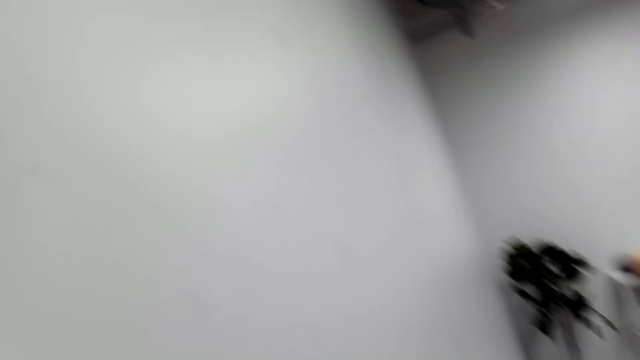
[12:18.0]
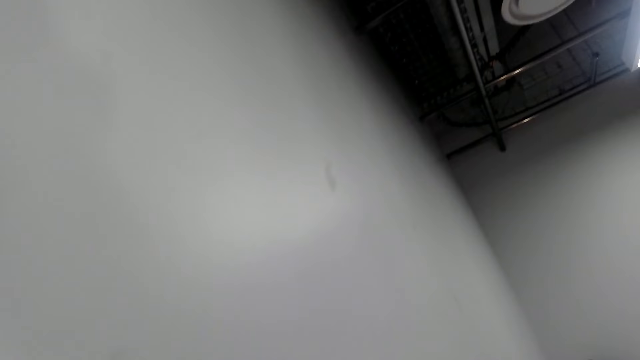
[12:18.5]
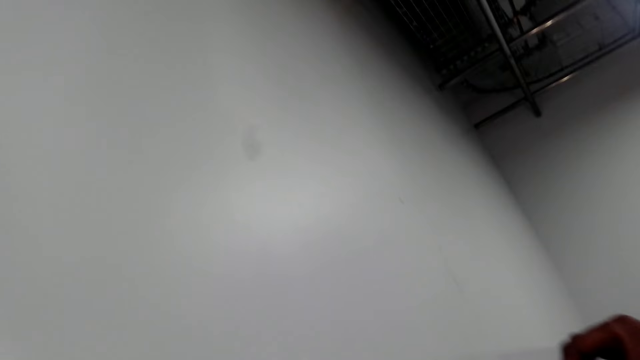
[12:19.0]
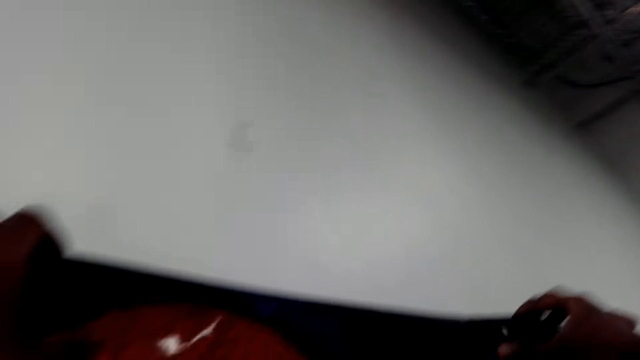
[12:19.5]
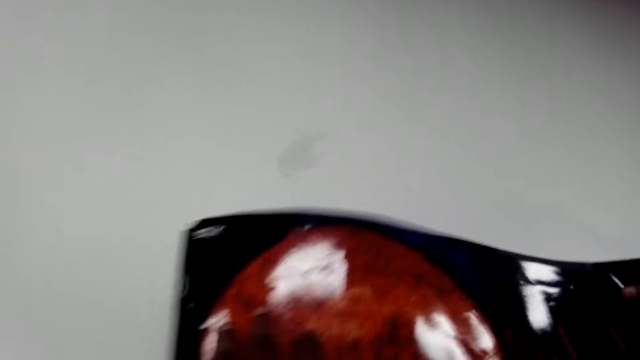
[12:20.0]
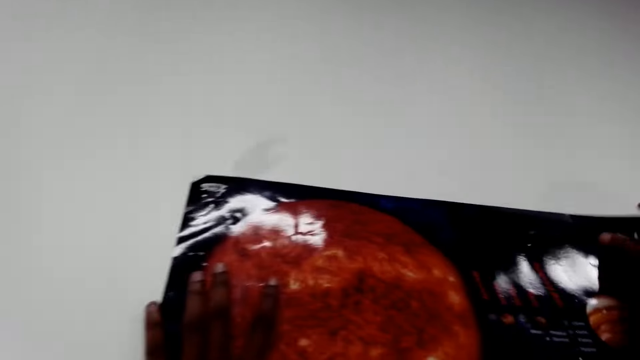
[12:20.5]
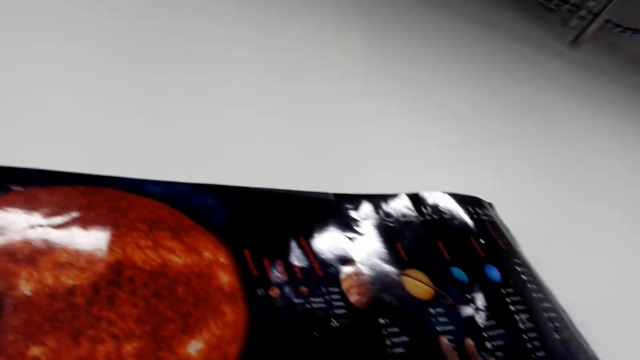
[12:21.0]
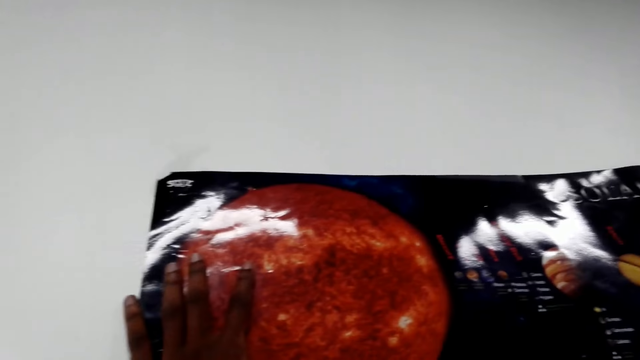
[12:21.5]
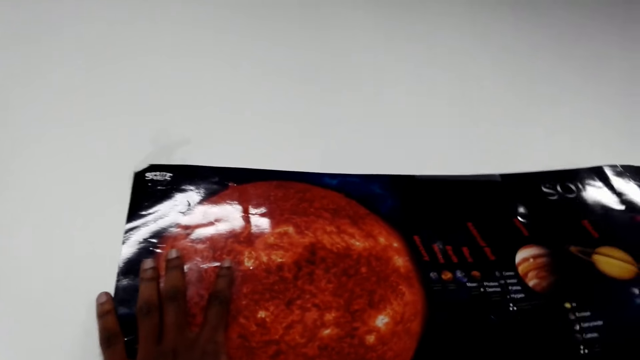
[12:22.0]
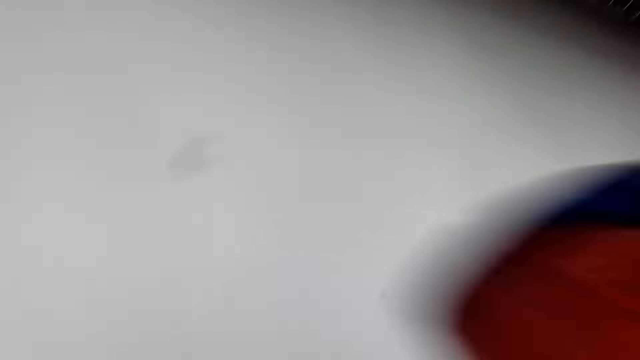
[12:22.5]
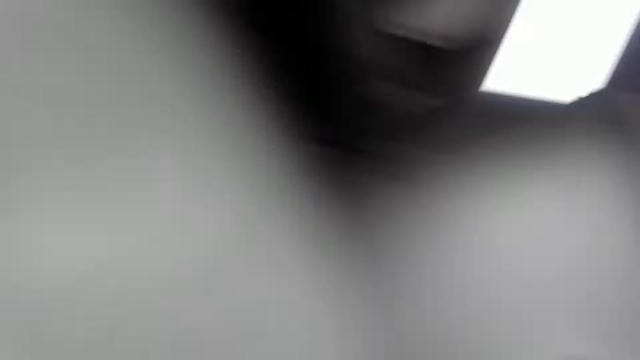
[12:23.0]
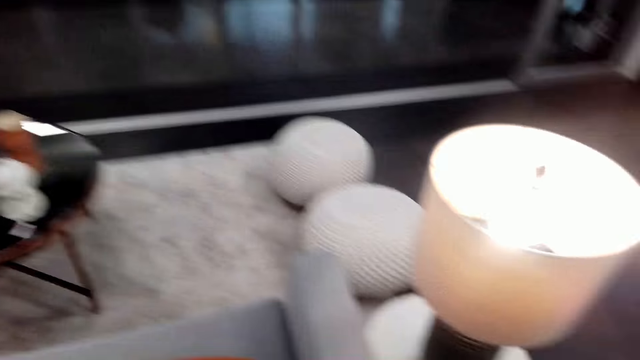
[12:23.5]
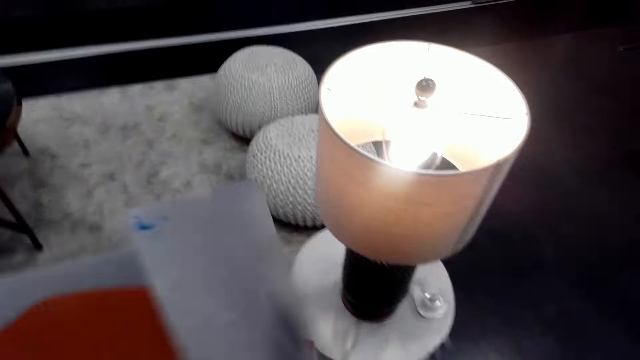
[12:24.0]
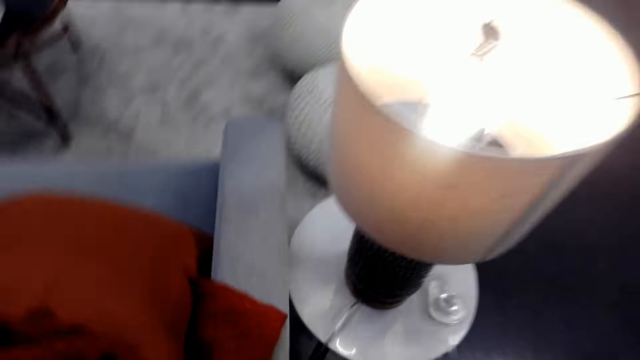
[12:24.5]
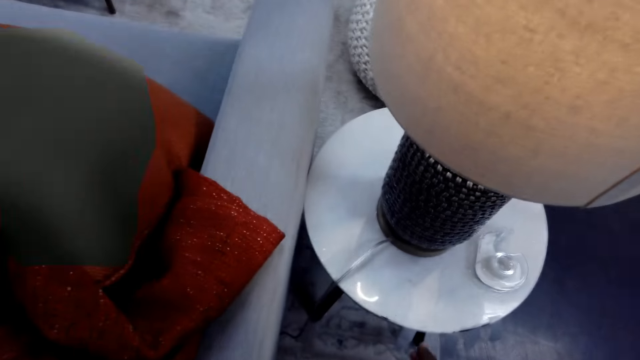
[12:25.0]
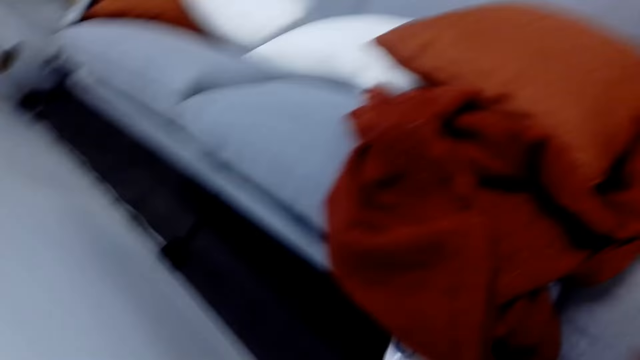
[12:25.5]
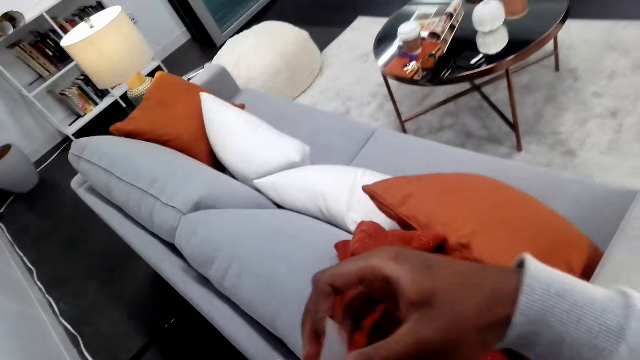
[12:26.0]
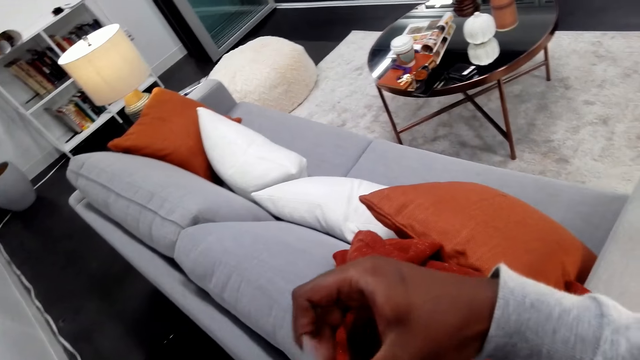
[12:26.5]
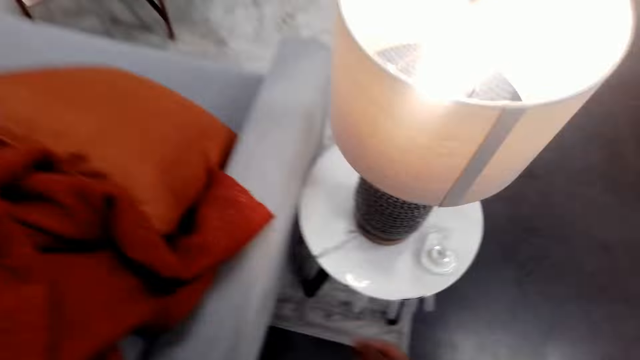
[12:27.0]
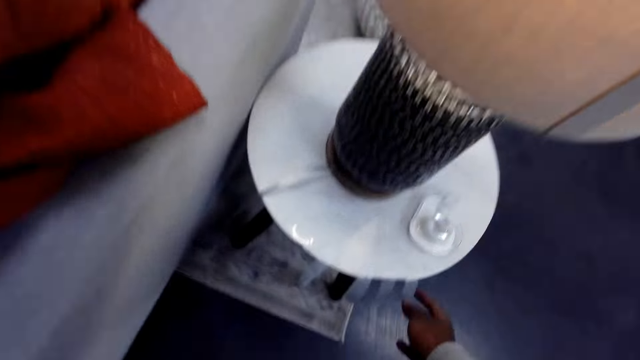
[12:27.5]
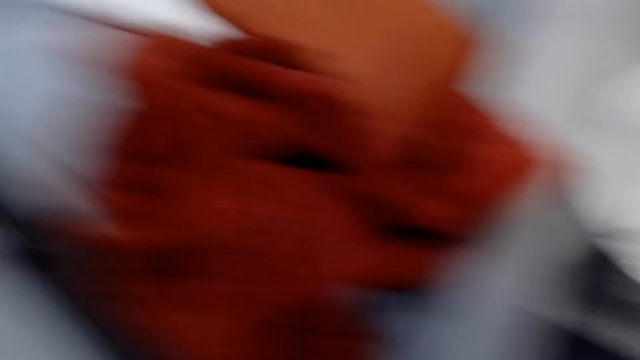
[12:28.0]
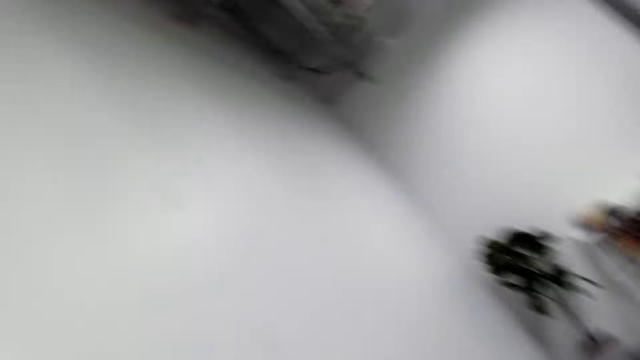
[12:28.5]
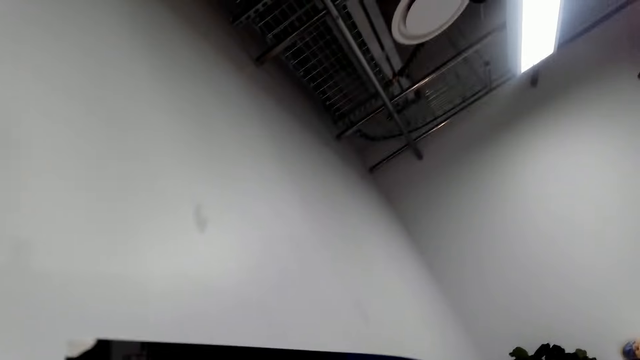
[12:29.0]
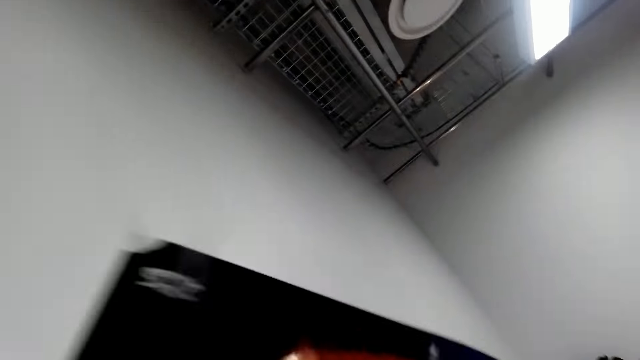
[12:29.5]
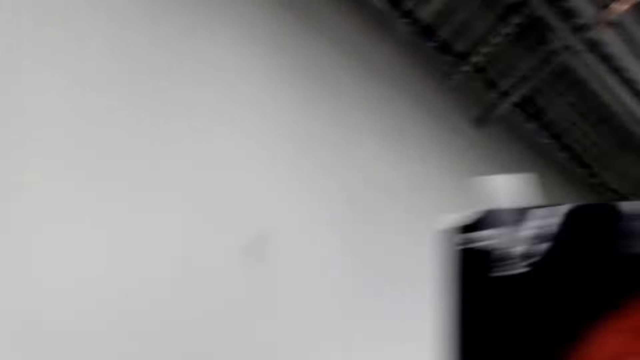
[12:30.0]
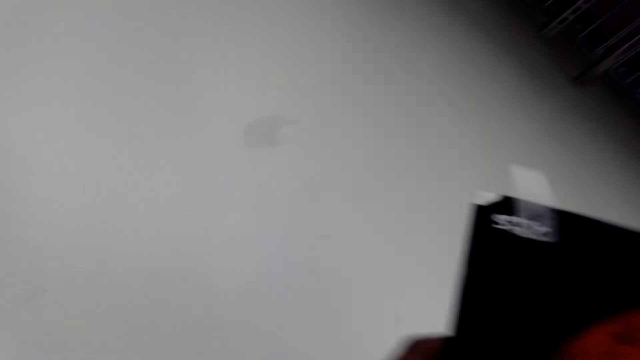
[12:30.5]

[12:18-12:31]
The camera wearer places the poster on the wall. They turn back. They pick up a piece of masking tape and place the piece of masking tape on the poster's edge. They pick up a piece of masking tape. They turn to the wall.

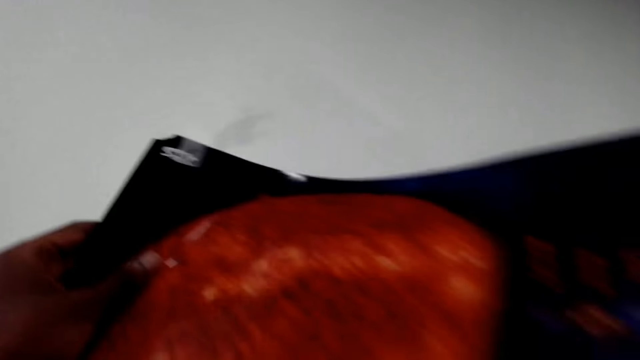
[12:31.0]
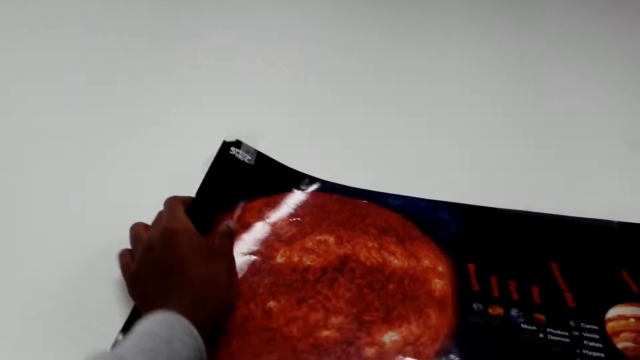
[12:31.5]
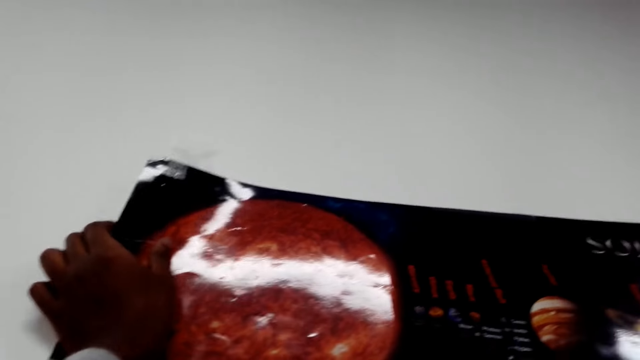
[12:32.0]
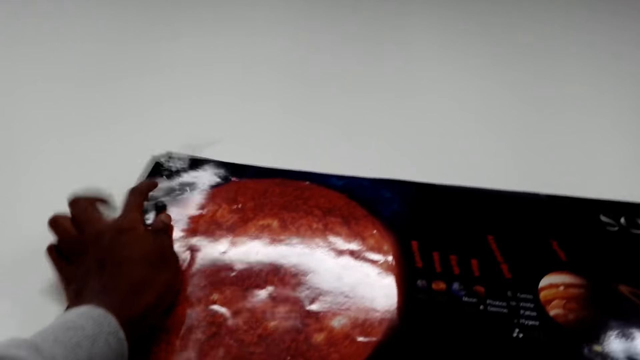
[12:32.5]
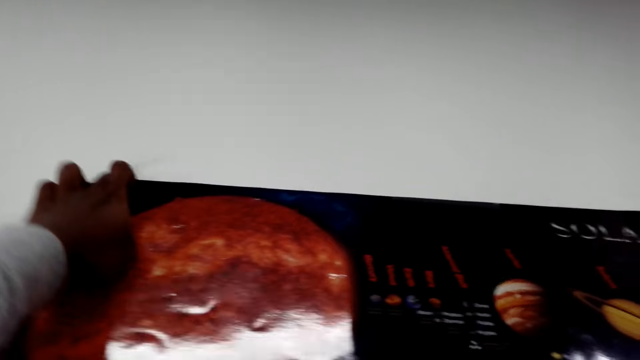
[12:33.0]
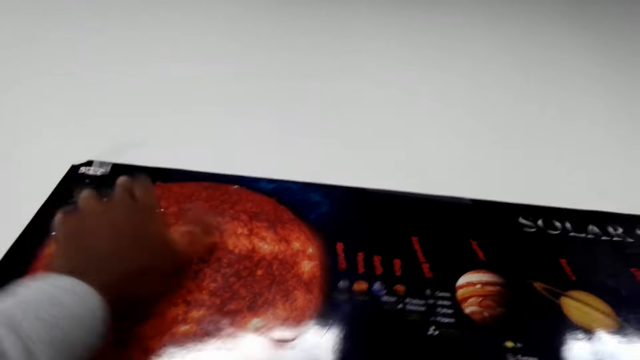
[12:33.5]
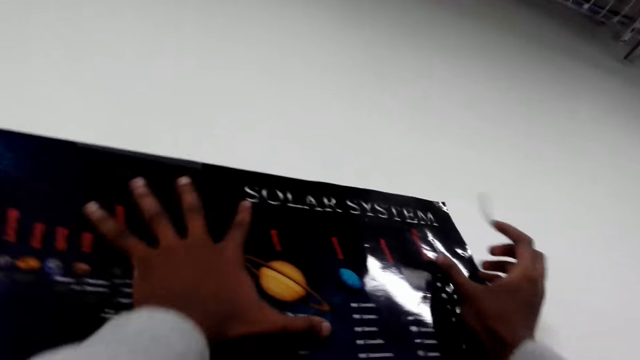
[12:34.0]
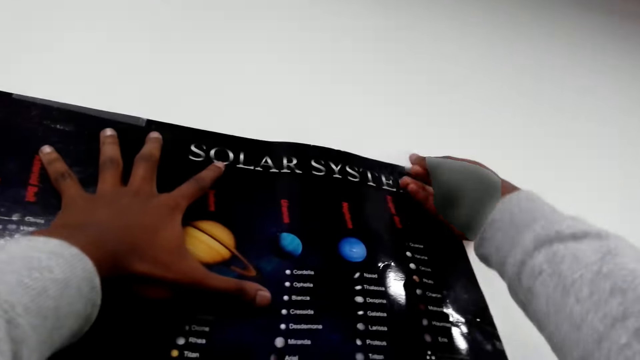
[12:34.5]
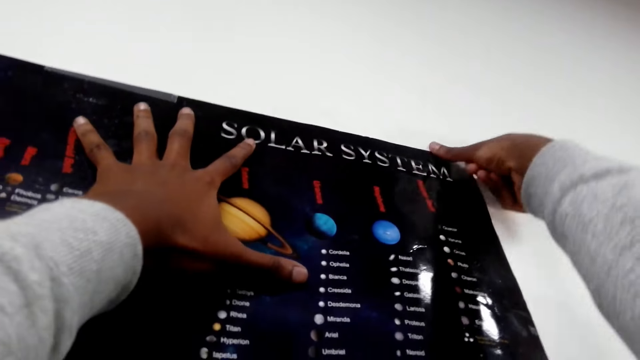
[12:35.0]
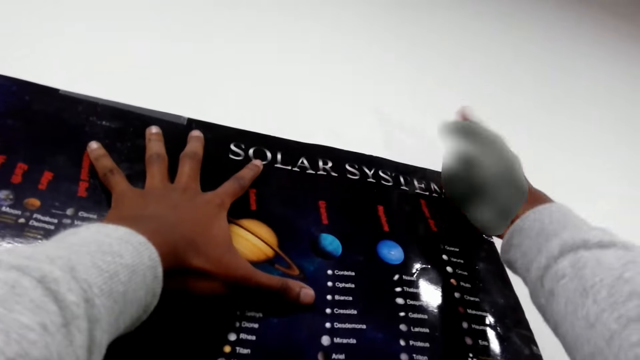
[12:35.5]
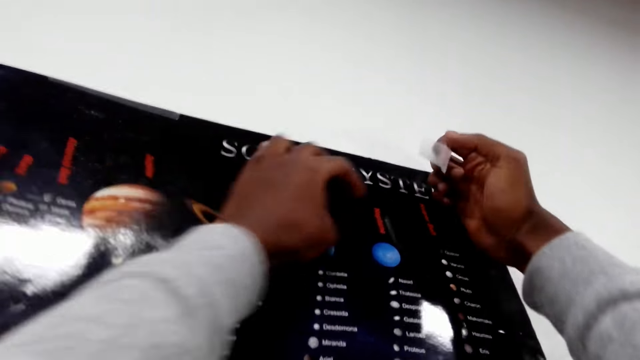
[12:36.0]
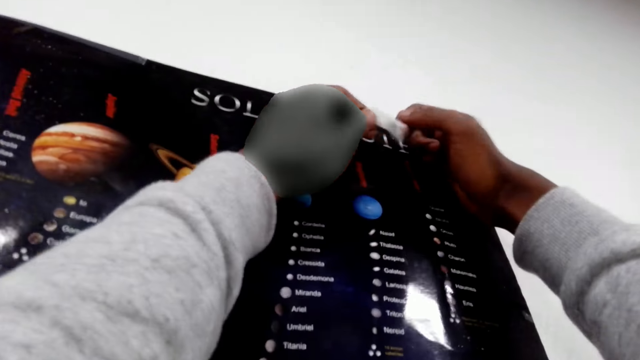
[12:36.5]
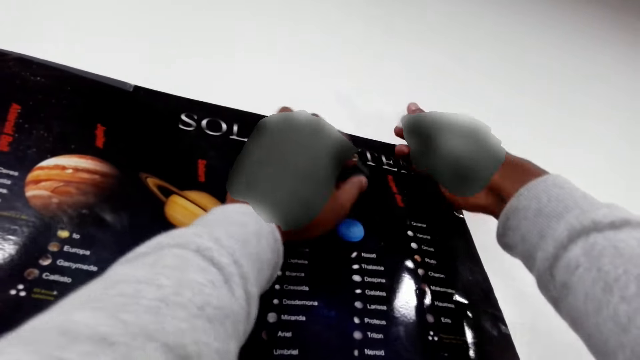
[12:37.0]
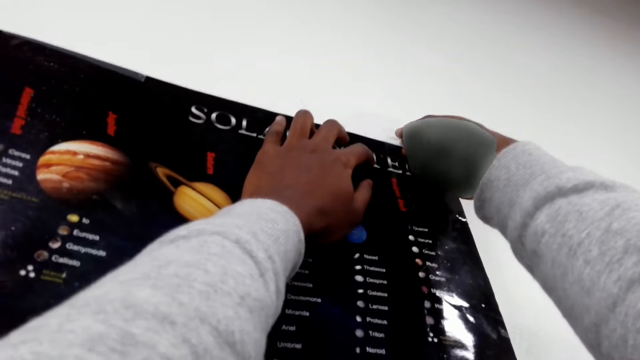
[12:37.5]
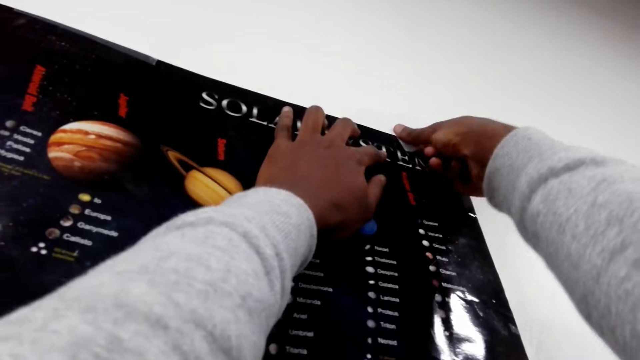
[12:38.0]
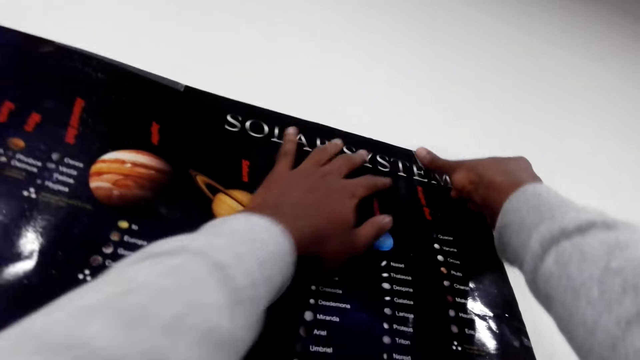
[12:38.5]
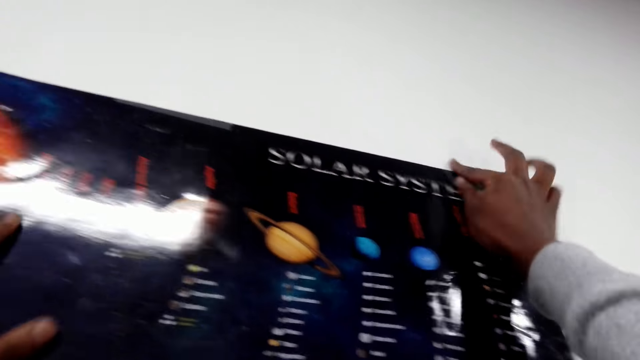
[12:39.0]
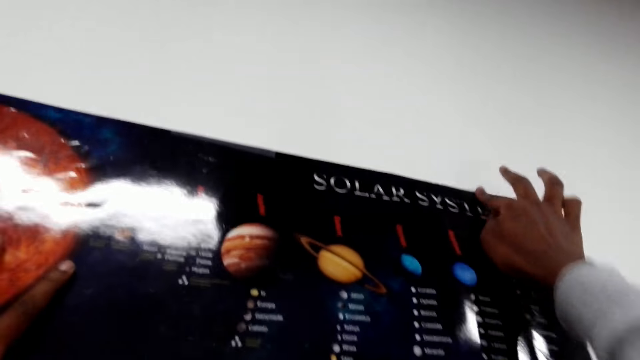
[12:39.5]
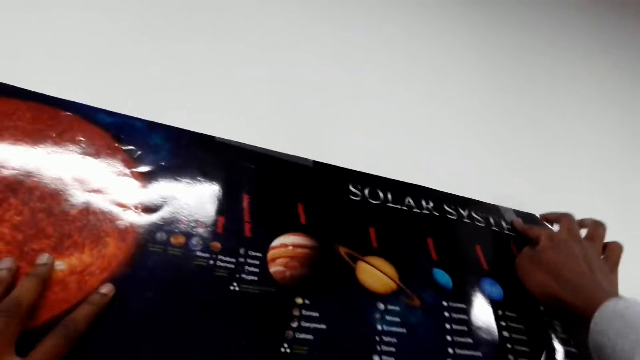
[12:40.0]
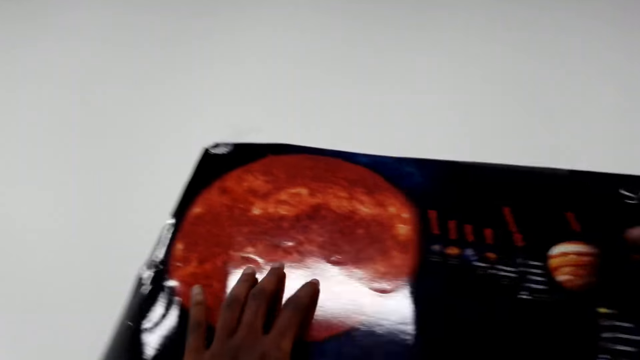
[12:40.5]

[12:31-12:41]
The camera wearer puts the art paper on the wall. They put the sellotape on the corners of the art paper on the wall.
